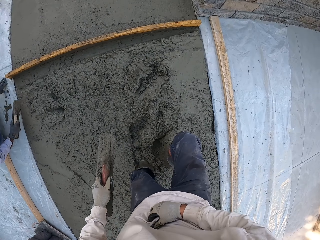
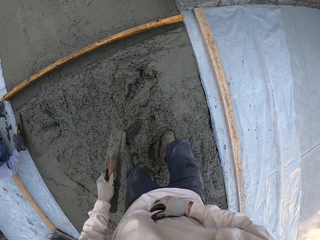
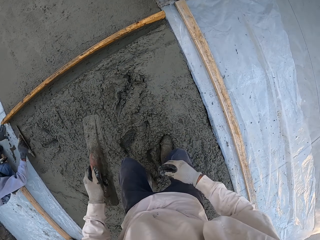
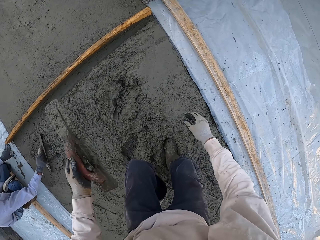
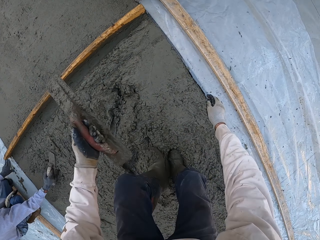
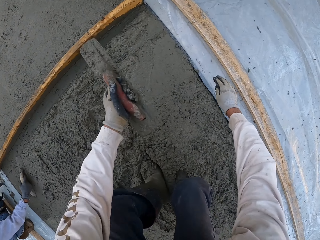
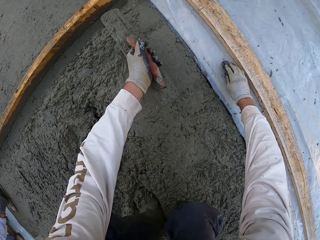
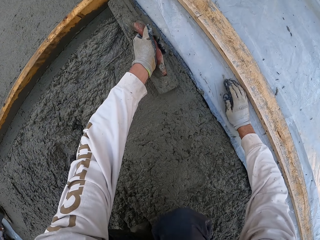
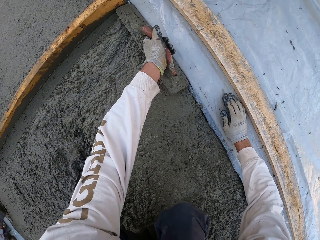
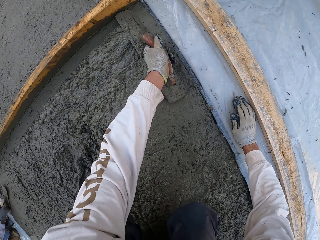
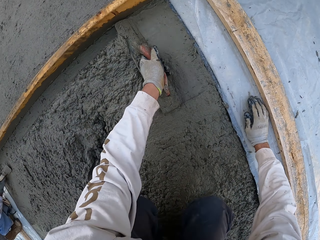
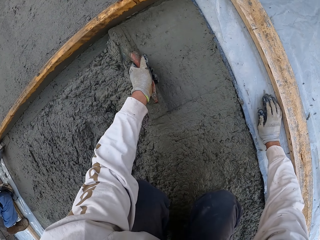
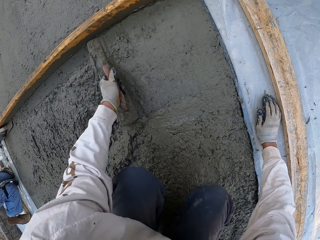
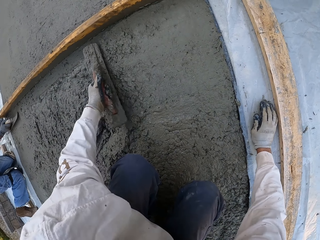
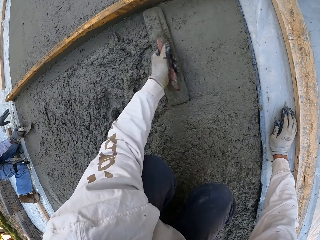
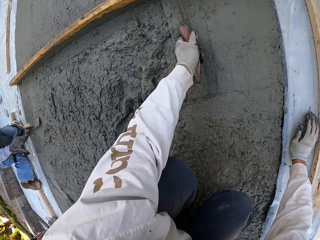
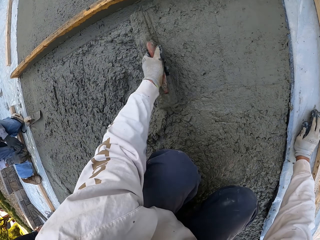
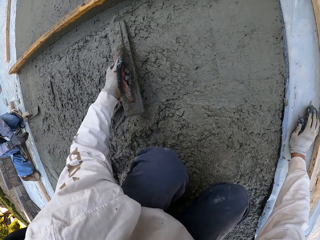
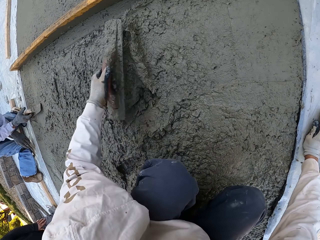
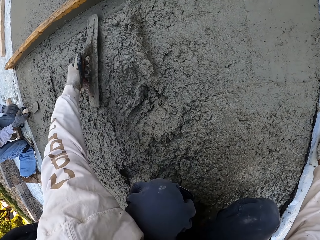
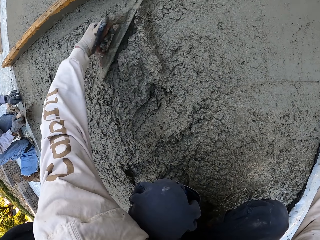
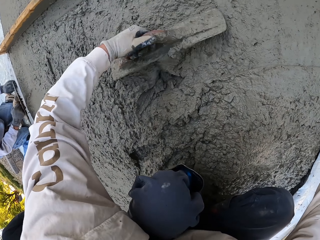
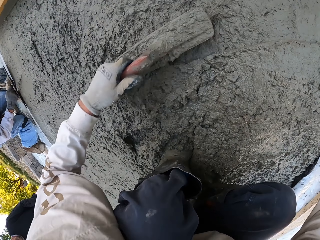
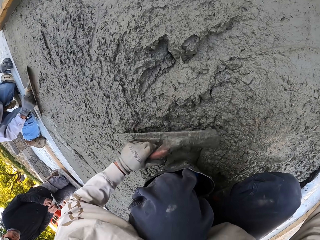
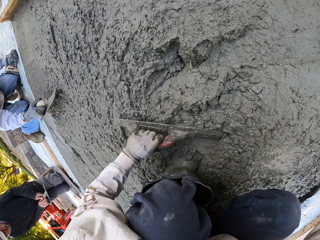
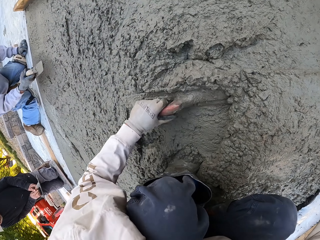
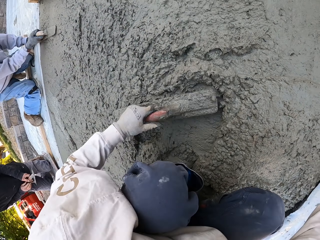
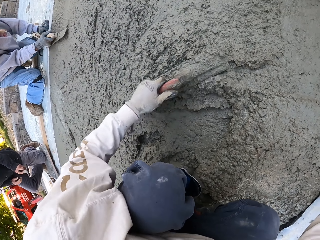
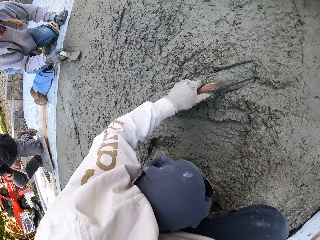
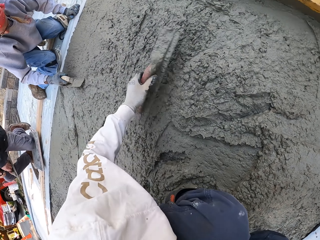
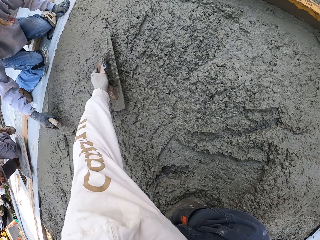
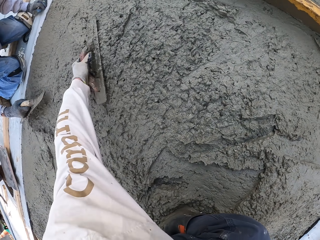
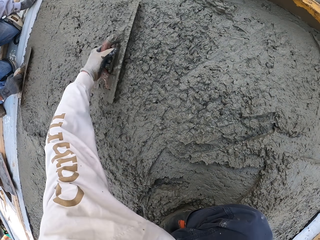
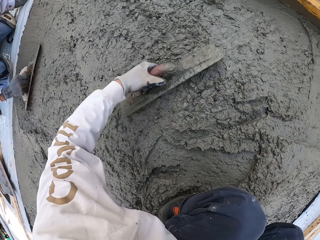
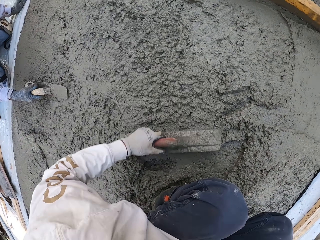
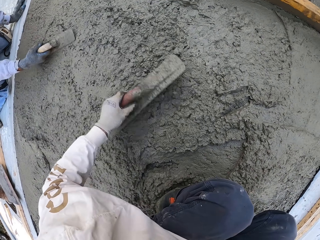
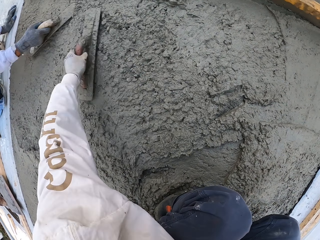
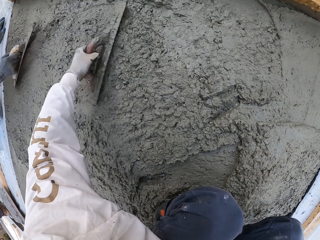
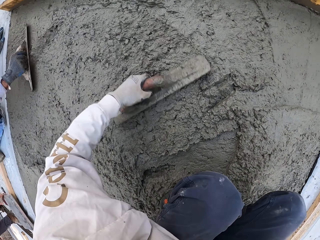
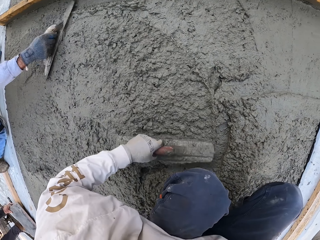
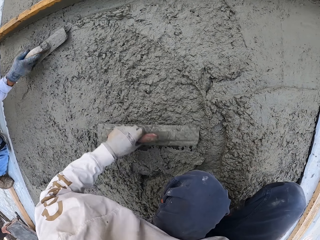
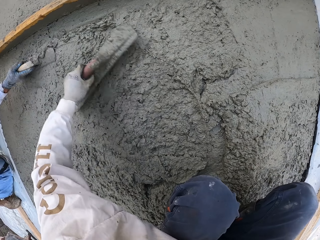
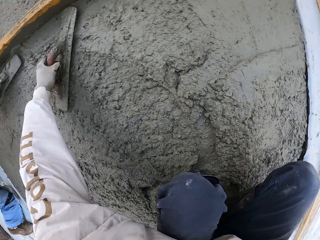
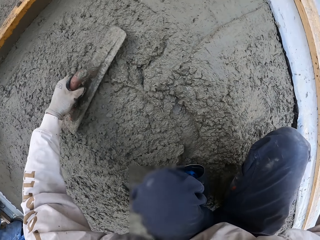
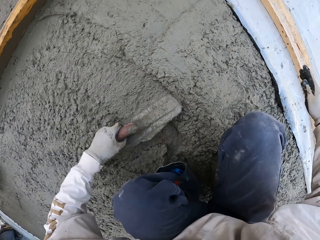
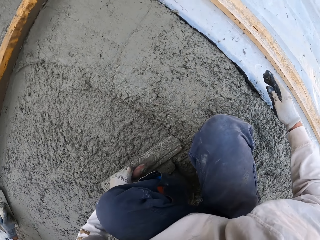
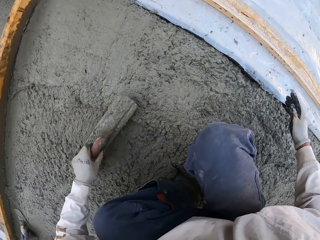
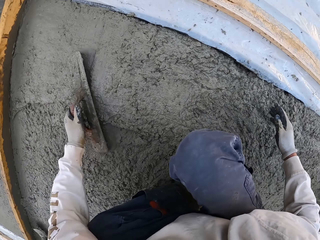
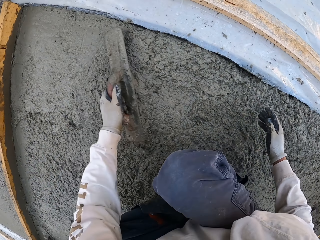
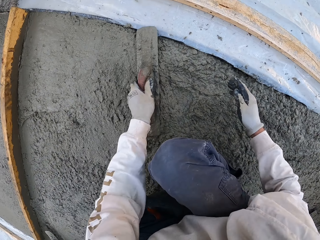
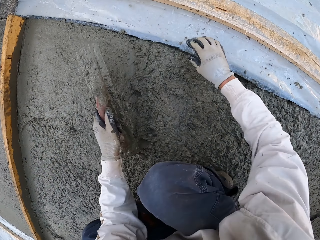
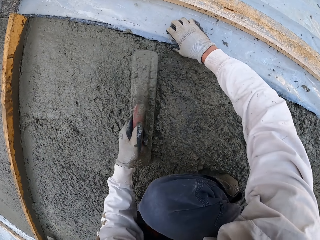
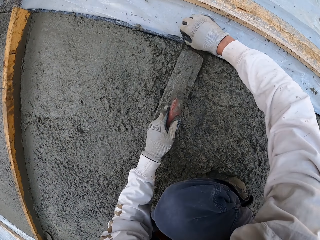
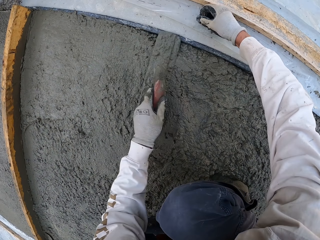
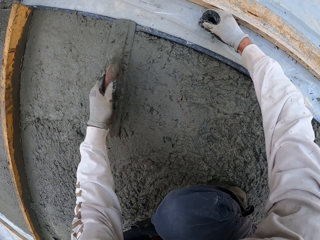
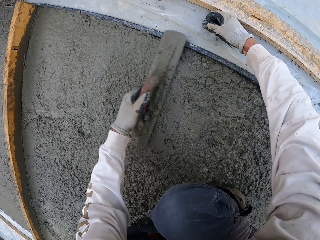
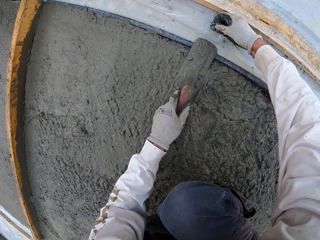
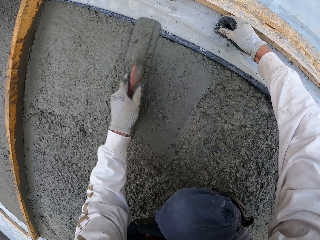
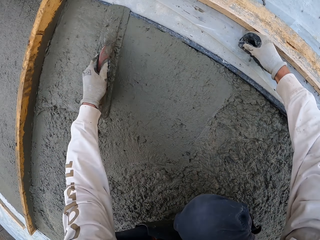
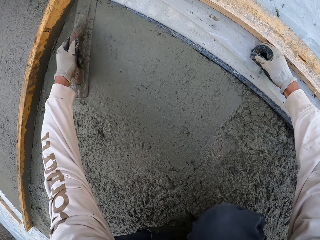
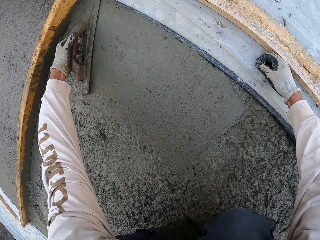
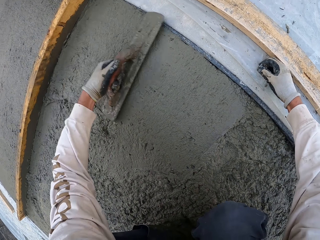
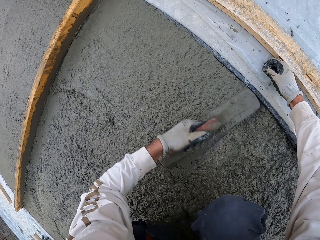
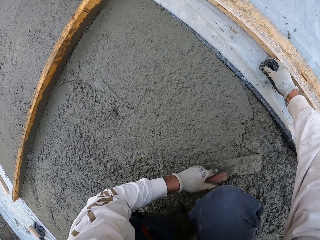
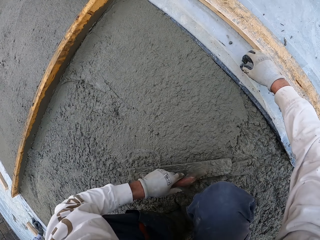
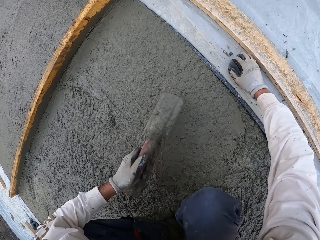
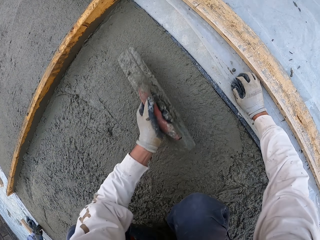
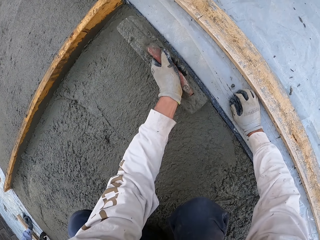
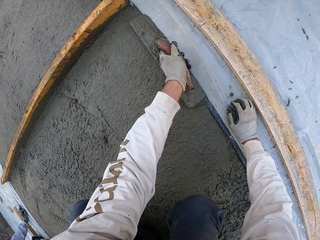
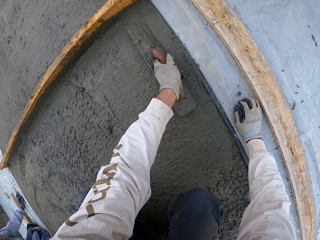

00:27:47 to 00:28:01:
The camera wearer flattens the floor. They flatten the floor again. A man flattens the floor. The camera wearer flattens the floor. The man puts the midget trowel down. The camera wearer flattens the floor. The man picks up the midget trowel. The camera wearer flattens the floor and touches the nylon paper.

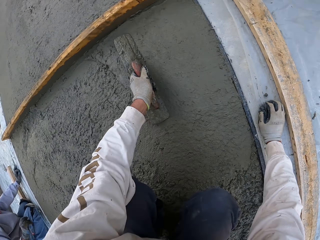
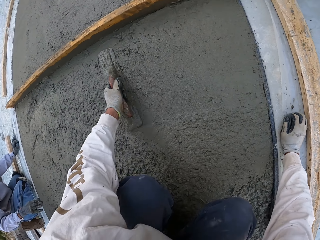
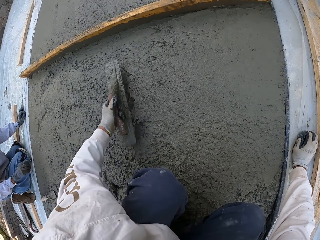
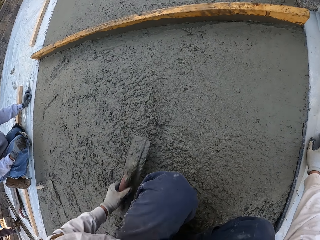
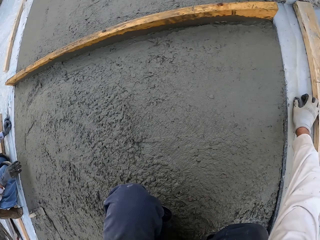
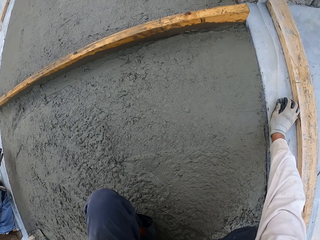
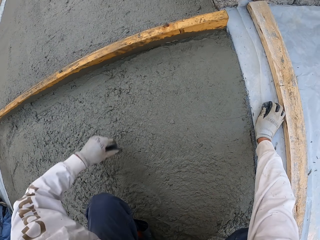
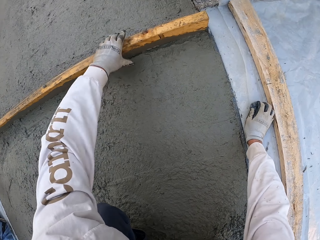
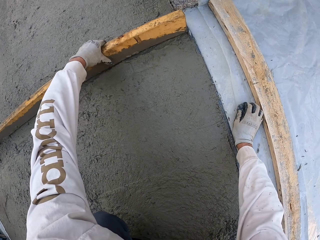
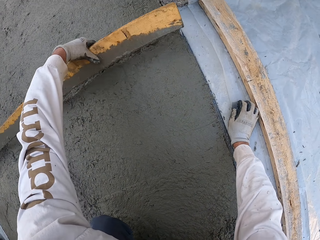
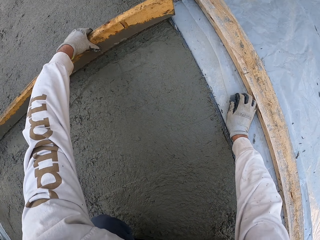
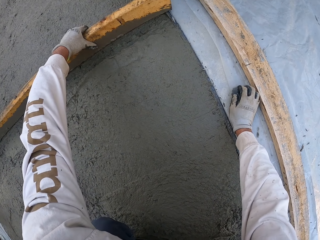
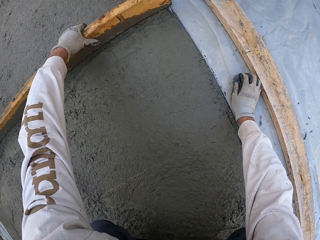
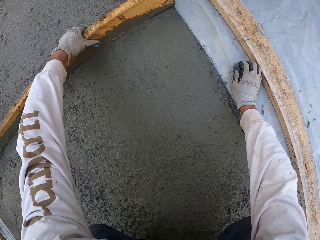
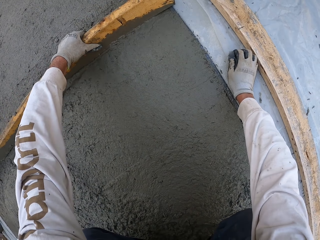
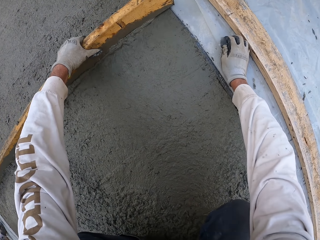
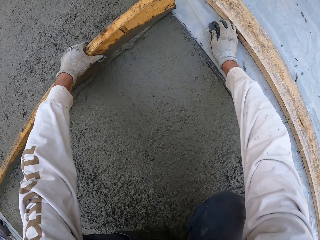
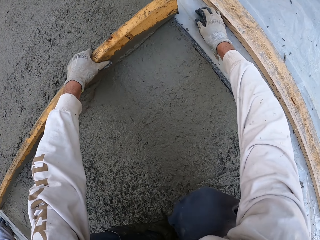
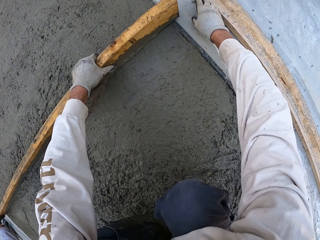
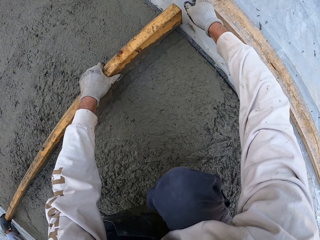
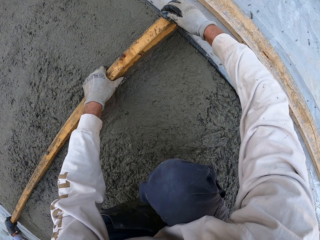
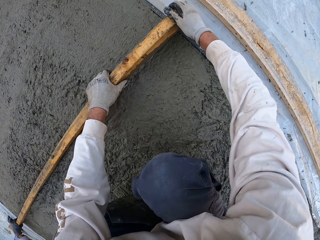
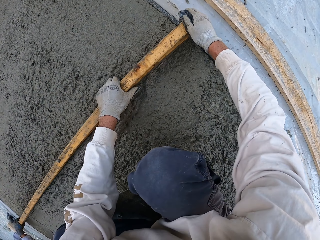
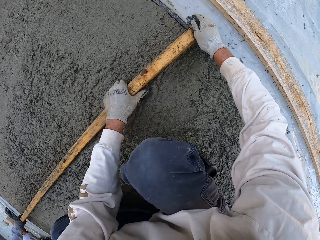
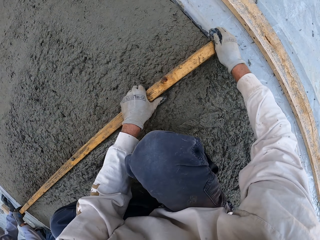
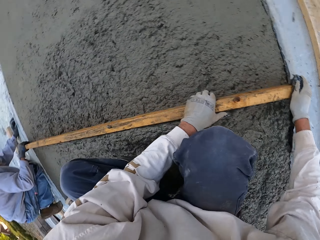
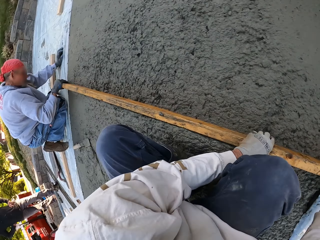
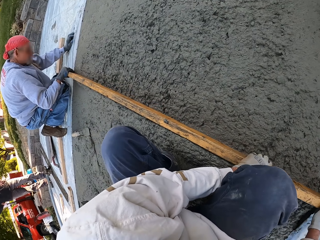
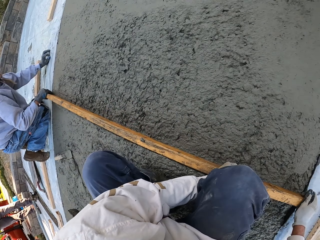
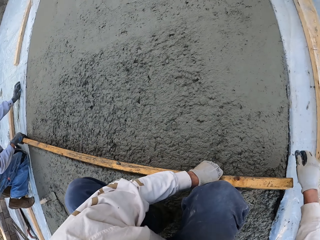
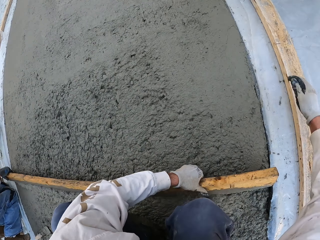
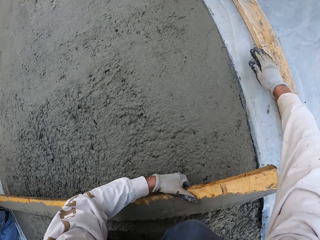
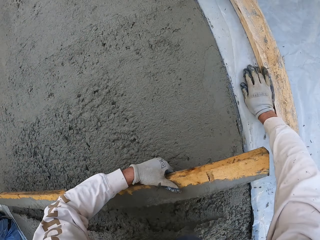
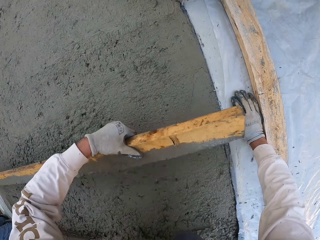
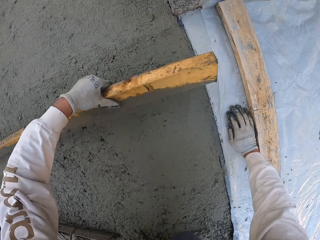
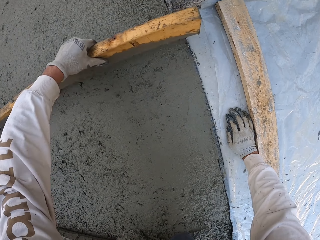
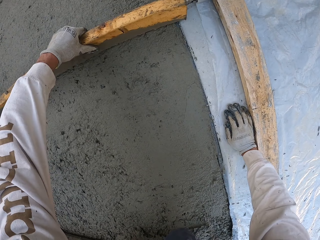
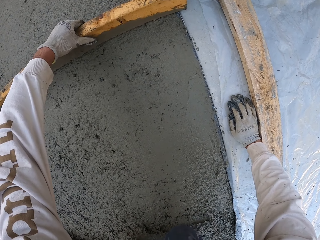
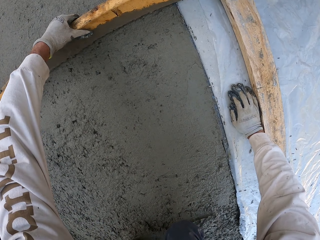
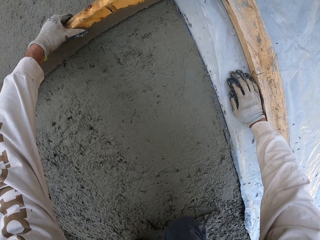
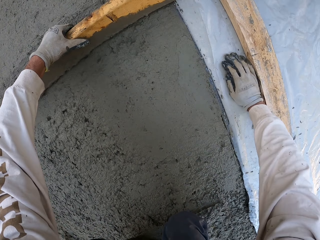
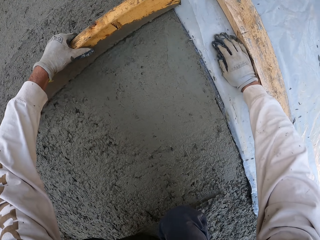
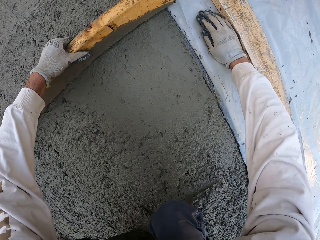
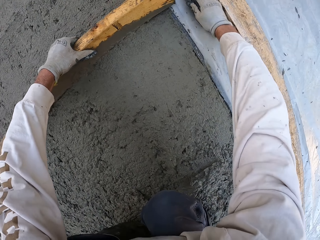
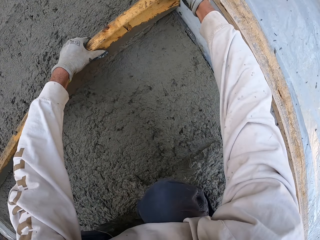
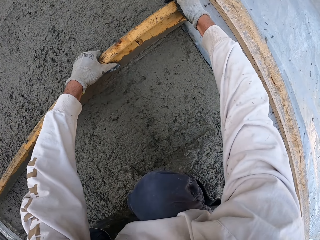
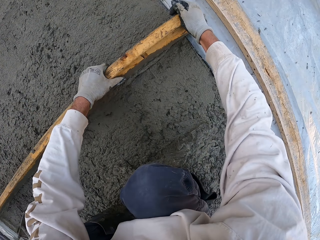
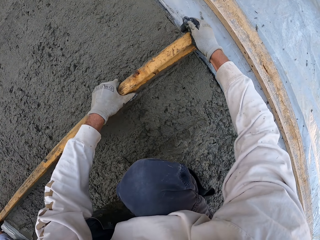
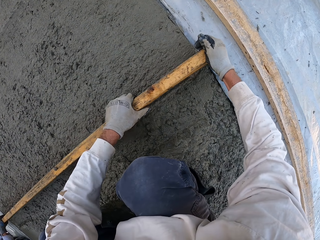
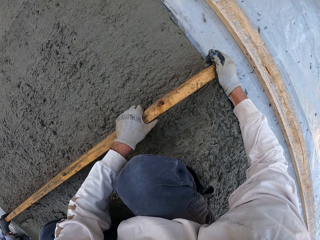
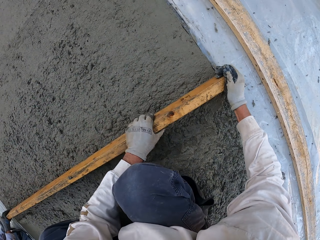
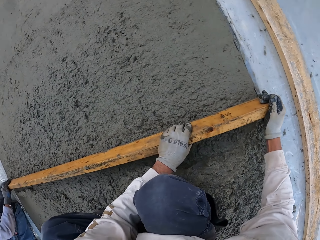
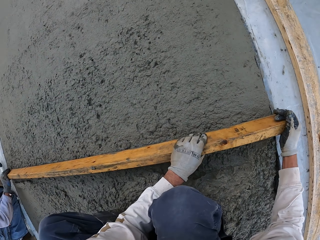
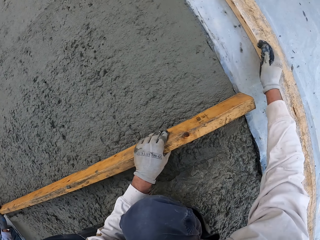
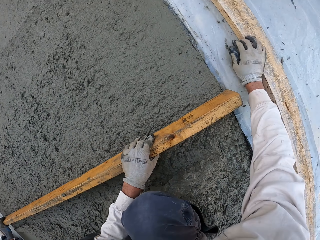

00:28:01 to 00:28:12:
The camera wearer flattens the floor and holds the wood. They spread plaster with the wood. They flatten the floor. A man flattens the floor. The camera wearer looks around. They flatten the floor and touch the nylon paper.
